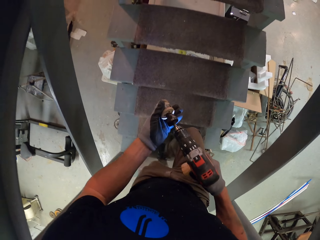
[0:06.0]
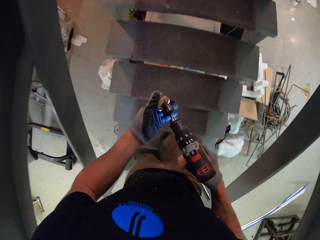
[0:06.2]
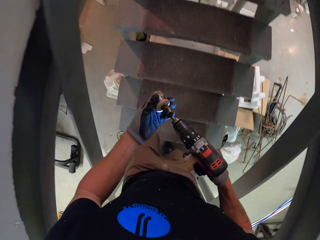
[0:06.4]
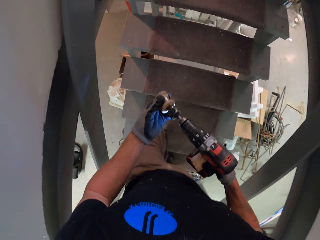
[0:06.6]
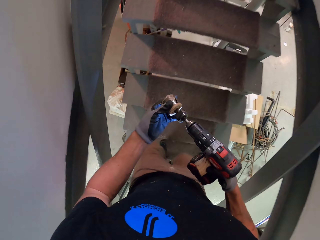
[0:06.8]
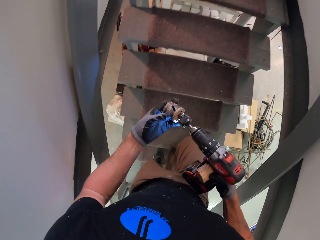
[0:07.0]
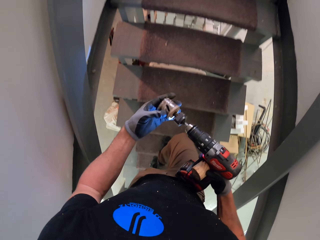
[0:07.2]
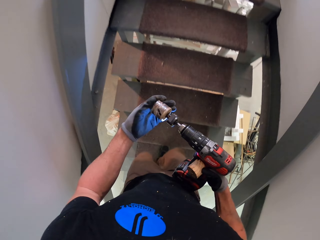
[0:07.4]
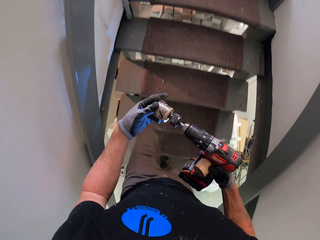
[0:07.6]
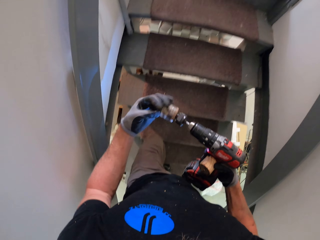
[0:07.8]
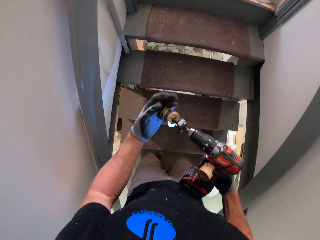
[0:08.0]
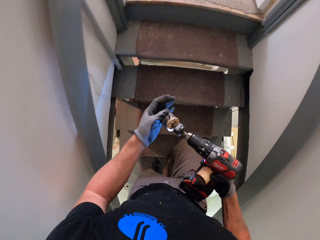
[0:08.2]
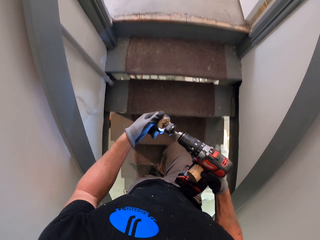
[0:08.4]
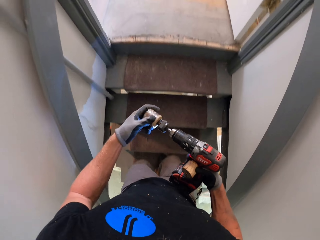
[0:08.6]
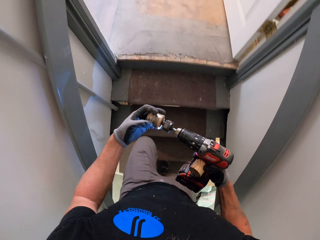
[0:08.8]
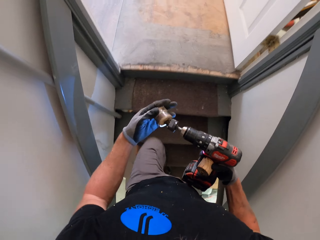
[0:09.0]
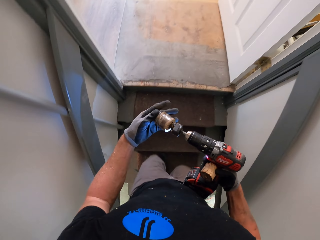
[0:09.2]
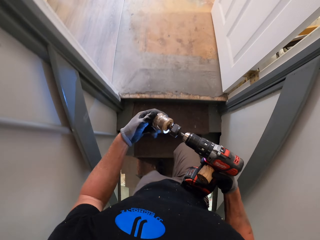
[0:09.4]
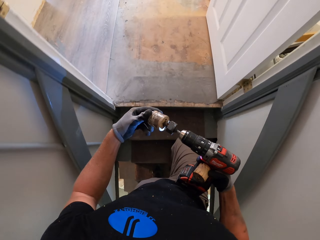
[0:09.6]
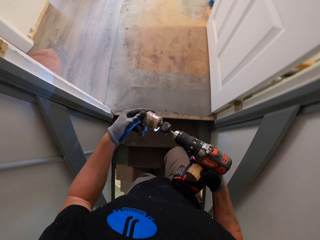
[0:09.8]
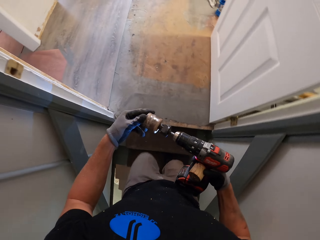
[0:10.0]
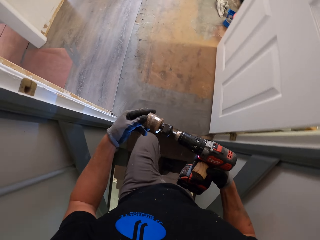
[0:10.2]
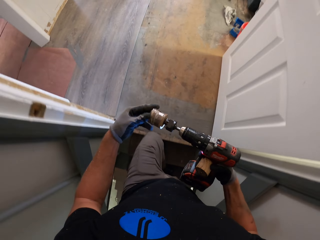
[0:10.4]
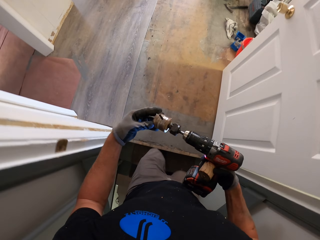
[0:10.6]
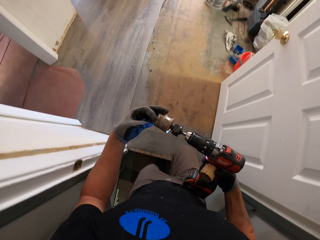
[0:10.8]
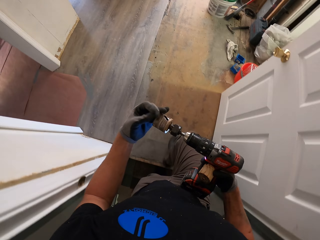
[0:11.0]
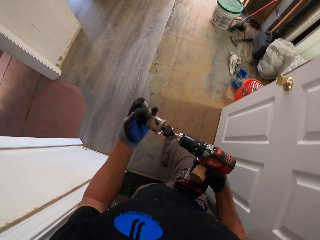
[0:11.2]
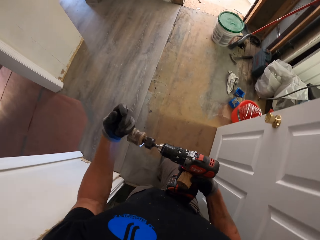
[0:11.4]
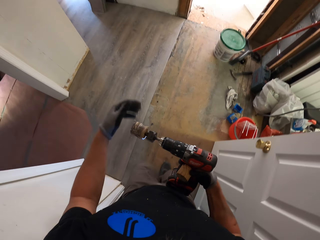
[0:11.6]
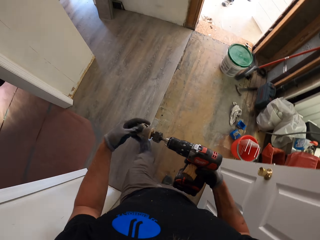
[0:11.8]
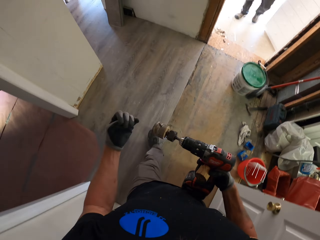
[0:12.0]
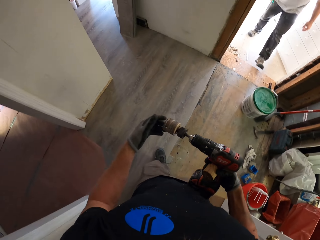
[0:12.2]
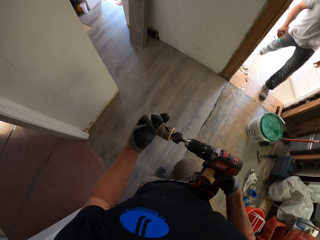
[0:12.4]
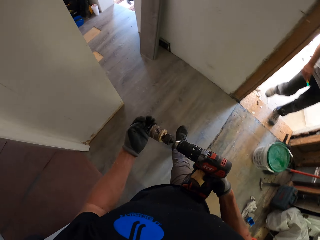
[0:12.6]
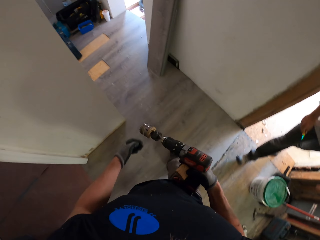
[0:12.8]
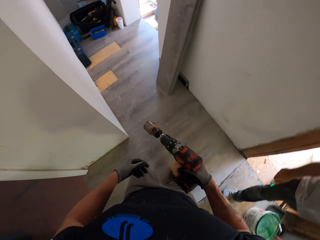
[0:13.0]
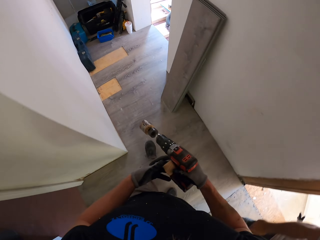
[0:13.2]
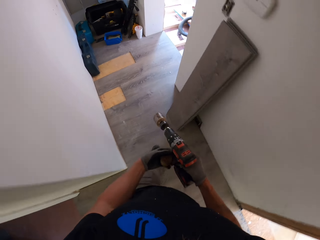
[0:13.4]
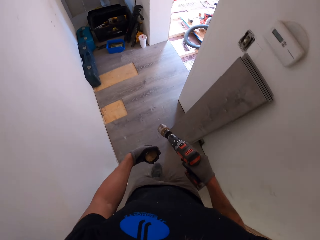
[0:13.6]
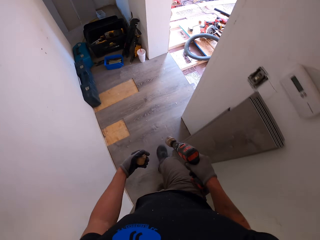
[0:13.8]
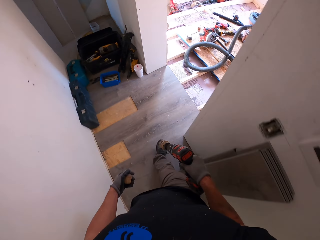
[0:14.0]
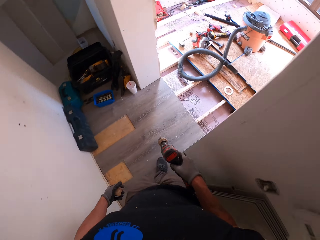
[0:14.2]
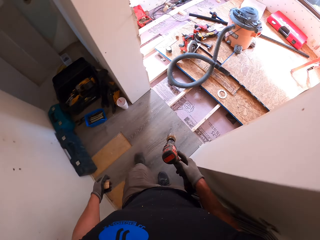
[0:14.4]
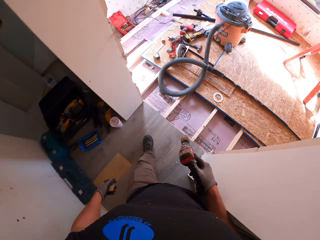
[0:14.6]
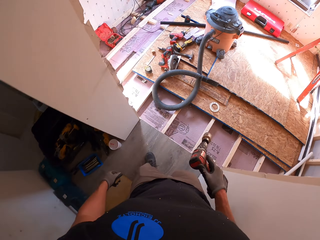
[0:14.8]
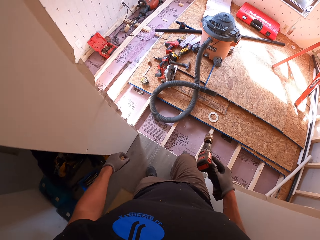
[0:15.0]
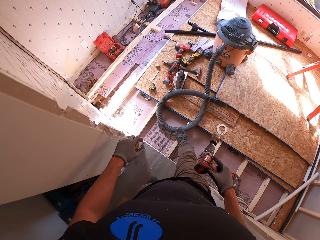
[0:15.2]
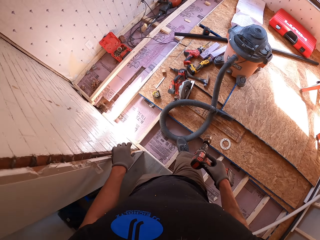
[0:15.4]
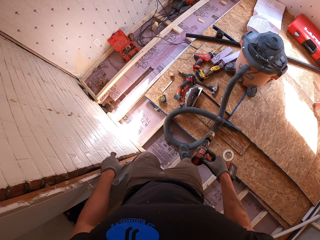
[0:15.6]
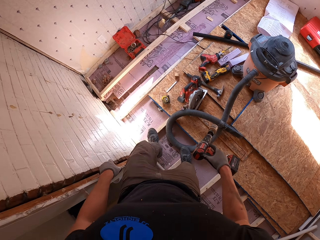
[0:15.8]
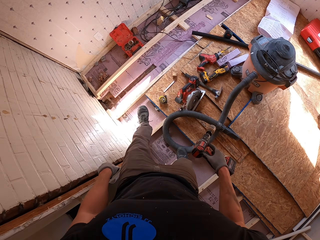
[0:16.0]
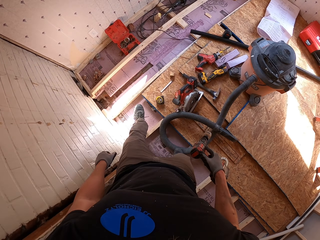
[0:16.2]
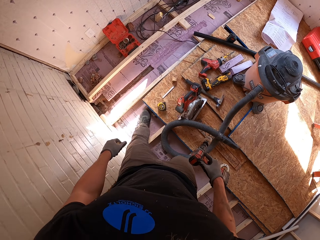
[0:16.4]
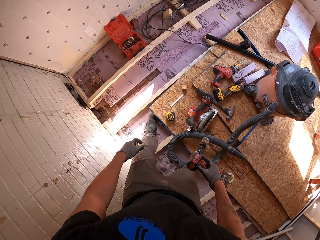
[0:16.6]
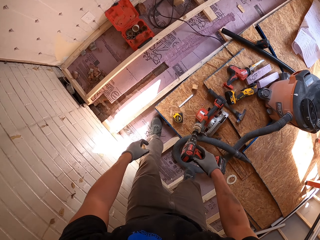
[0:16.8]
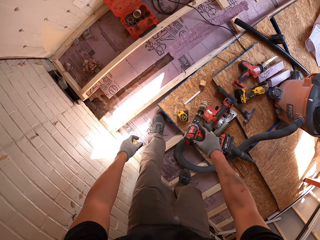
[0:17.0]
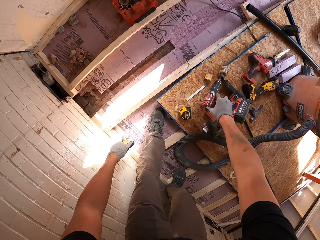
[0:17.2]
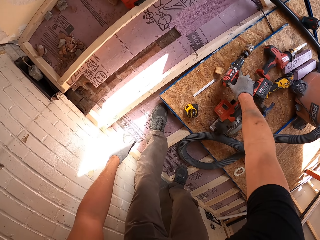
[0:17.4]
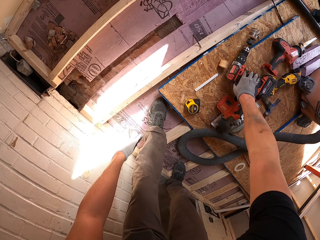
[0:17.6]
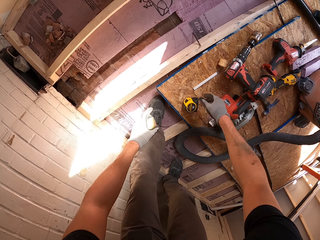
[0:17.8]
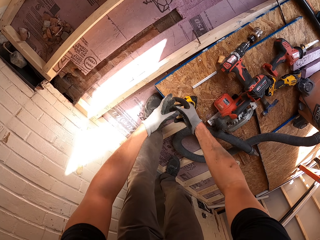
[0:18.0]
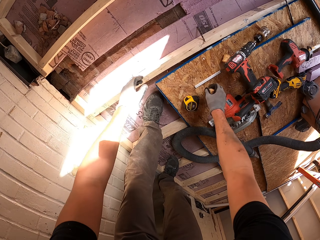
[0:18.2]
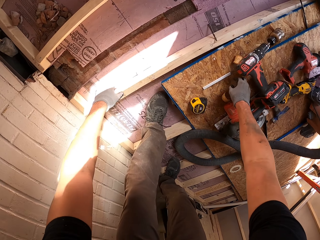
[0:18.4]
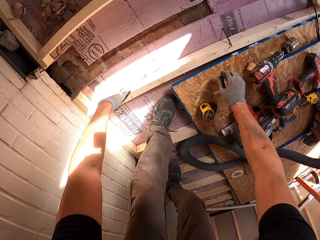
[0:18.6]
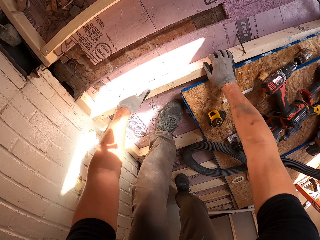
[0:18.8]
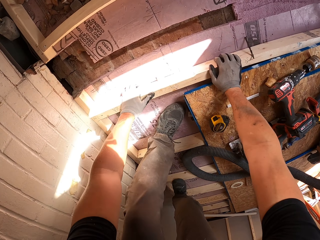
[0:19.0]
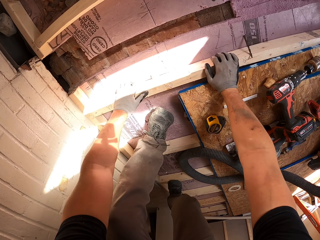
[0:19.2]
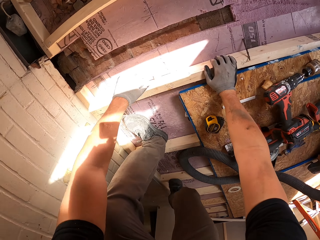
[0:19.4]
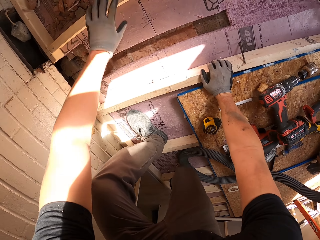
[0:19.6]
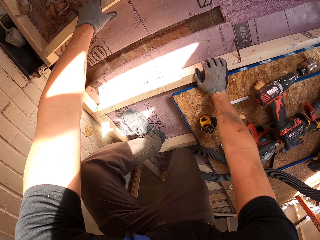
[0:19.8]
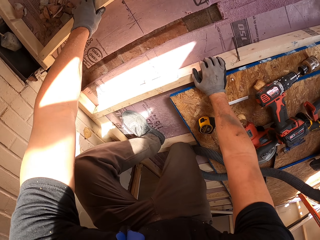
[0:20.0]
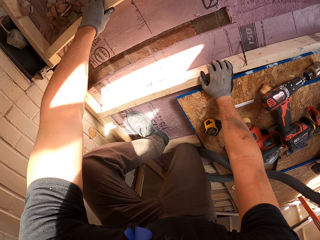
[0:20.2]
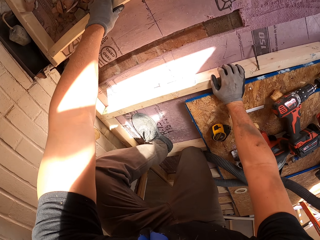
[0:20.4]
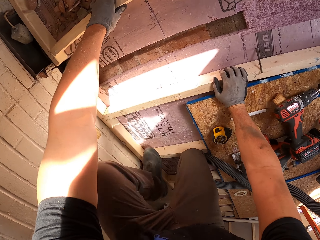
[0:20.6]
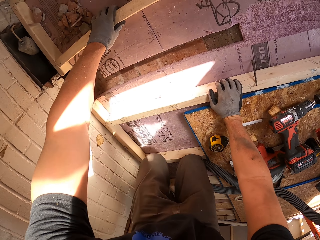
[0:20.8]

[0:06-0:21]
The camera wearer closes the drill with the chuck. They connect the bolt fastener. They enter the room. They put down the drill. They put the bolt fastener on the board. They touch a wood. They kneel down.

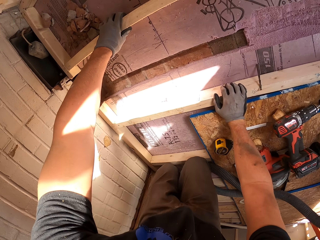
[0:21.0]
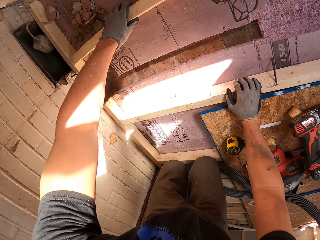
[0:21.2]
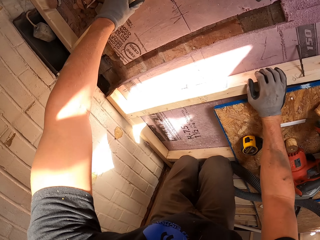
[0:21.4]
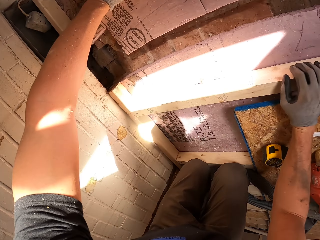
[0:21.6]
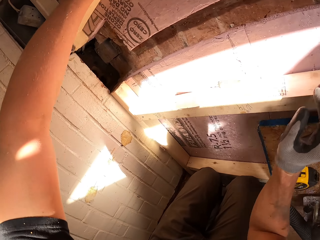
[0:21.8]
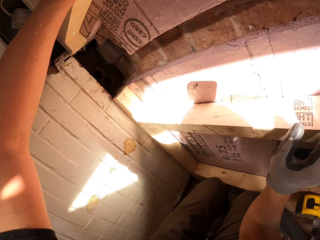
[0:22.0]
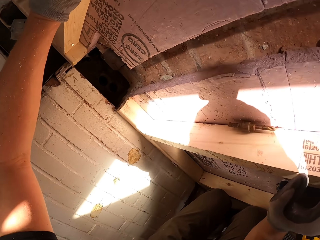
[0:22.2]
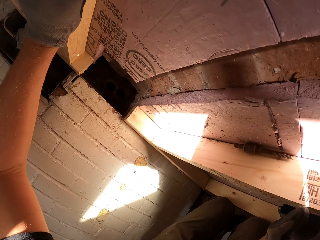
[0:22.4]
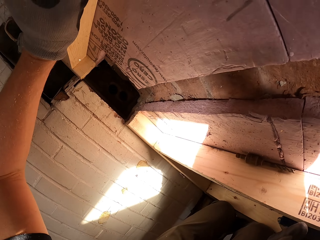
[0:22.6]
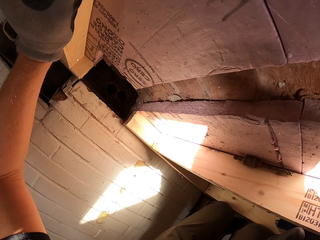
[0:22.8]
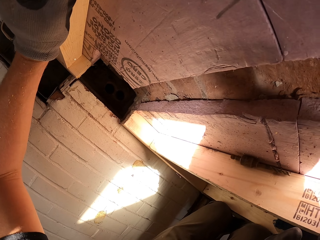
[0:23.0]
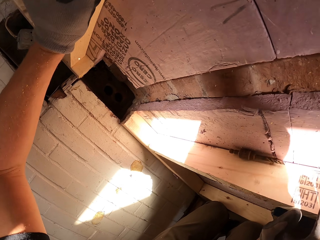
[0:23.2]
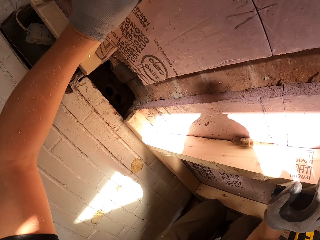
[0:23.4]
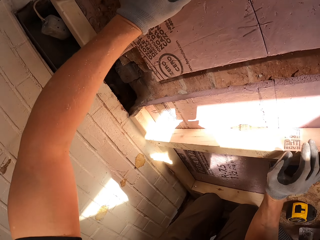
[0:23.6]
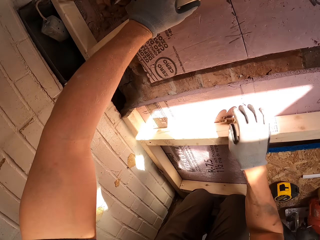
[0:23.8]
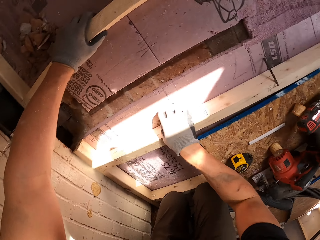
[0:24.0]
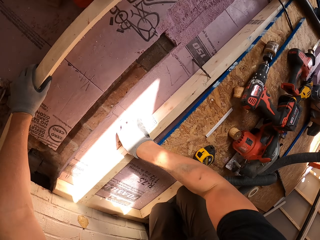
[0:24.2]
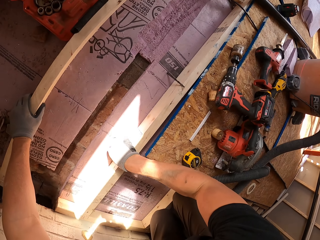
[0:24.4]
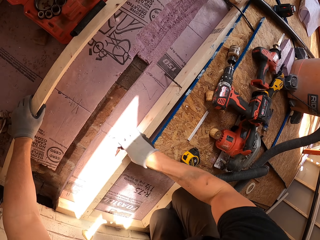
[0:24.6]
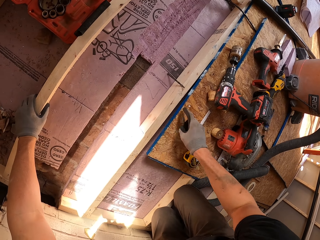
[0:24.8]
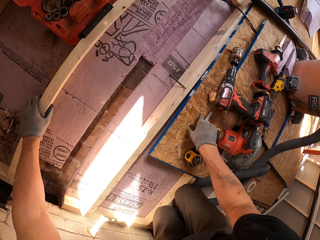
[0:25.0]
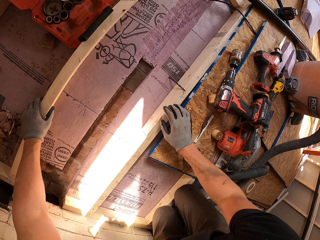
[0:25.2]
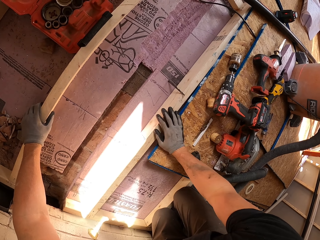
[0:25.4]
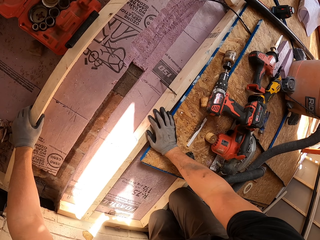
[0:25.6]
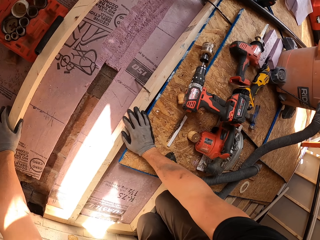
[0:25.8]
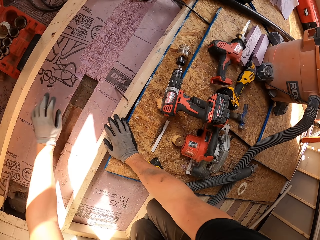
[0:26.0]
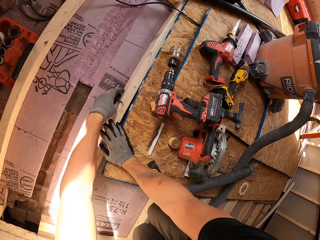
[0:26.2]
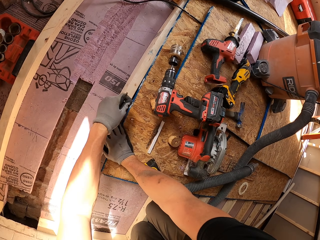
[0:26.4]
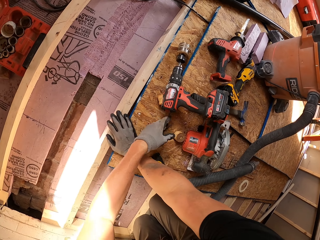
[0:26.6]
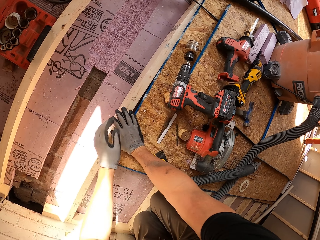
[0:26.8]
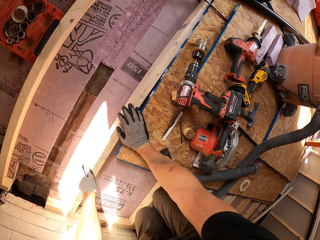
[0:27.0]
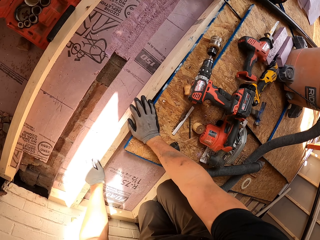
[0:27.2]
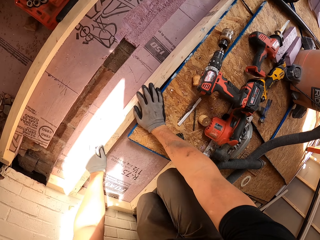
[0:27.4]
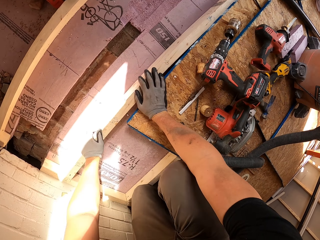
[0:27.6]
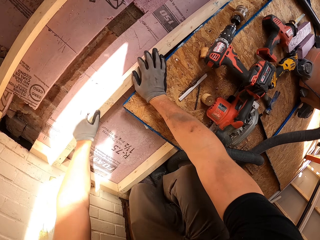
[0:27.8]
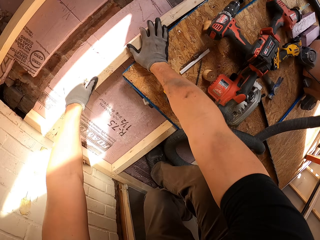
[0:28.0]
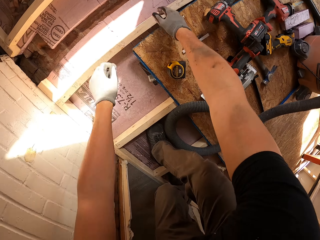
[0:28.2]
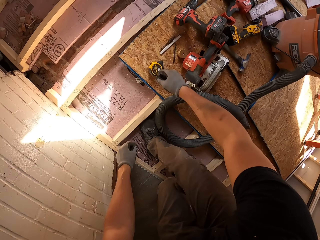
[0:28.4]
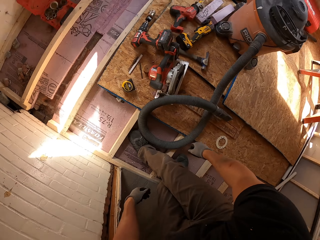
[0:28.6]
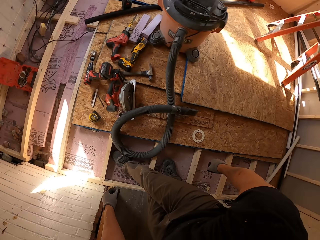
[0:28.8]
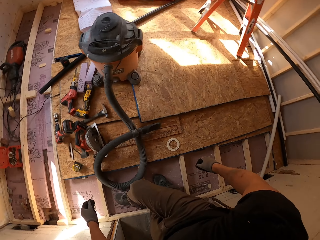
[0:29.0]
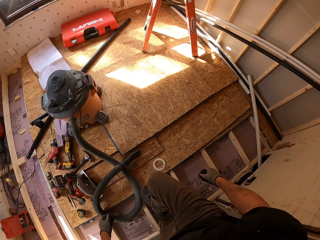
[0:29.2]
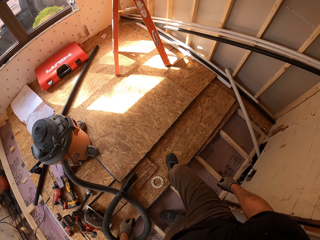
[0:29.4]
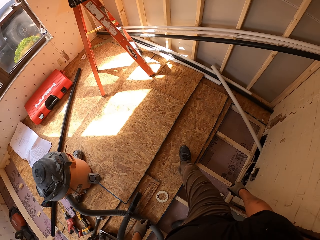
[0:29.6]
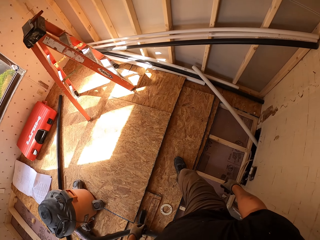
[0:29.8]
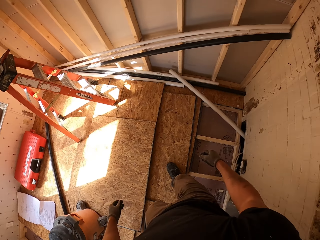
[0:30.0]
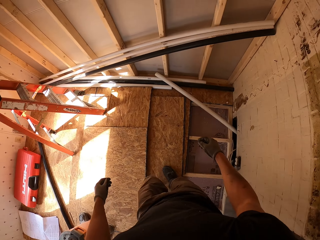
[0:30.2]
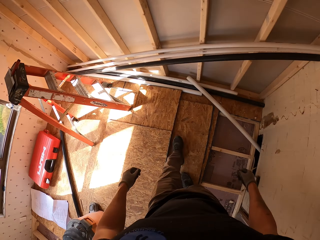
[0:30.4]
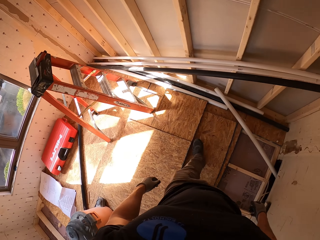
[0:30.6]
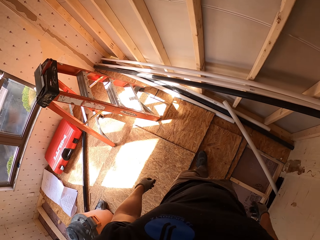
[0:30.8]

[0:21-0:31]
The camera wearer picks up a screw. They put the screw down. They pick up a nail and drop the nail. They stand up. They walk around.
